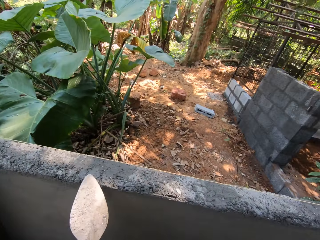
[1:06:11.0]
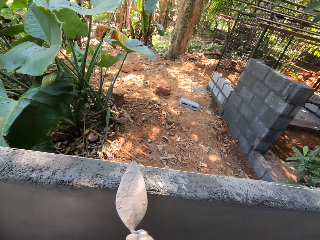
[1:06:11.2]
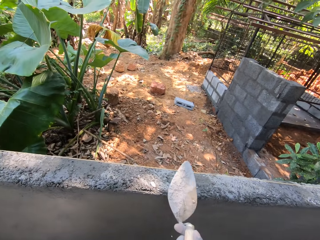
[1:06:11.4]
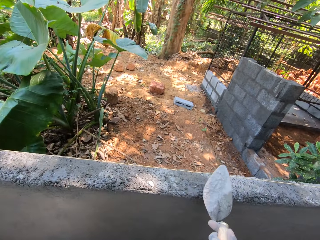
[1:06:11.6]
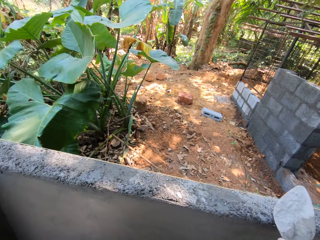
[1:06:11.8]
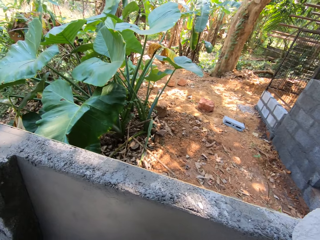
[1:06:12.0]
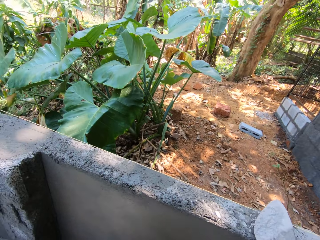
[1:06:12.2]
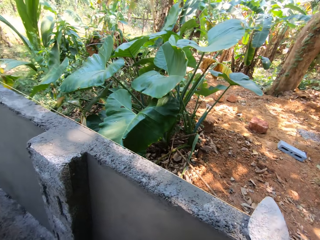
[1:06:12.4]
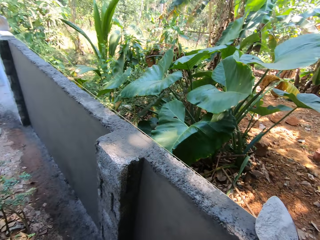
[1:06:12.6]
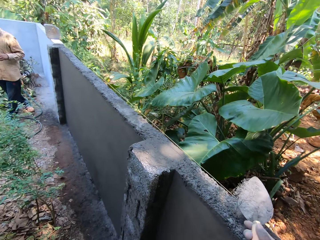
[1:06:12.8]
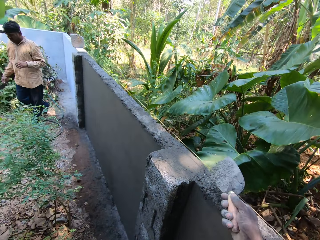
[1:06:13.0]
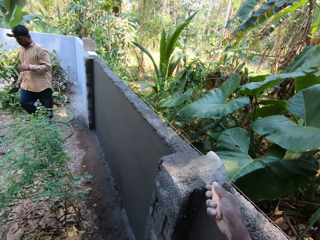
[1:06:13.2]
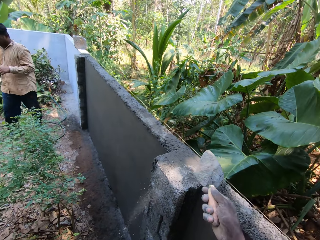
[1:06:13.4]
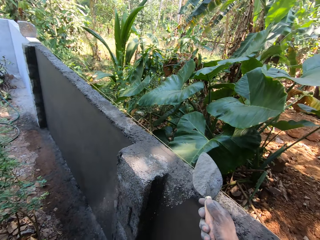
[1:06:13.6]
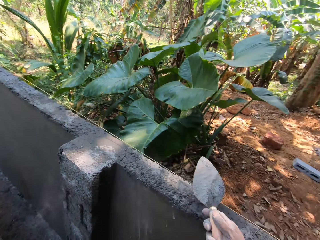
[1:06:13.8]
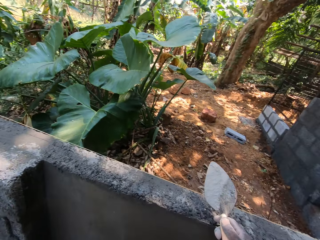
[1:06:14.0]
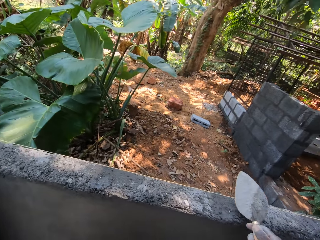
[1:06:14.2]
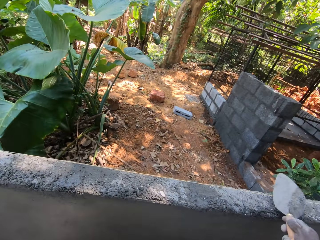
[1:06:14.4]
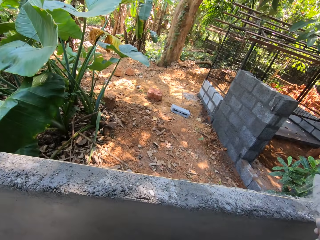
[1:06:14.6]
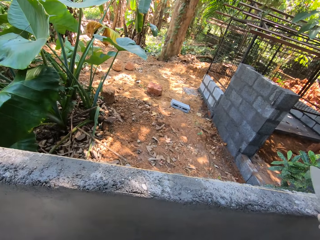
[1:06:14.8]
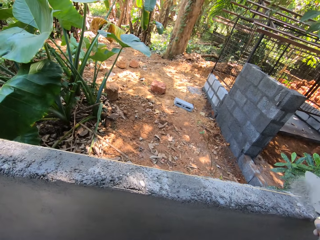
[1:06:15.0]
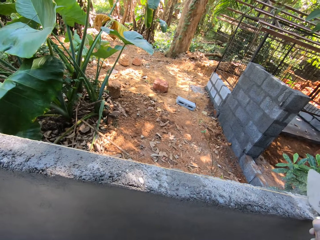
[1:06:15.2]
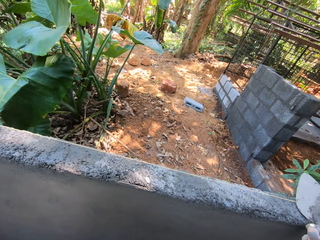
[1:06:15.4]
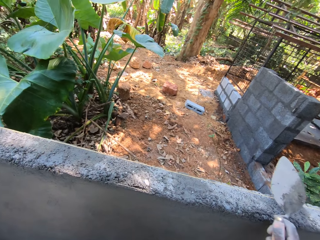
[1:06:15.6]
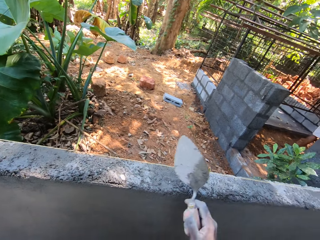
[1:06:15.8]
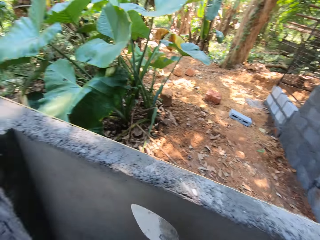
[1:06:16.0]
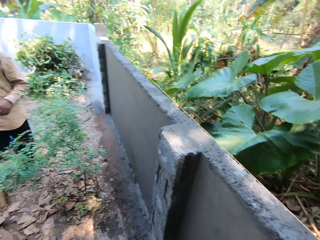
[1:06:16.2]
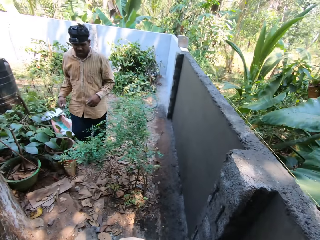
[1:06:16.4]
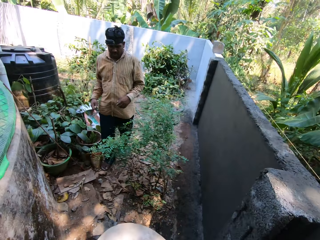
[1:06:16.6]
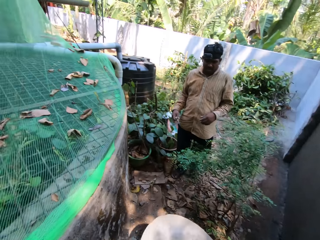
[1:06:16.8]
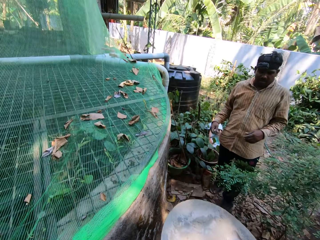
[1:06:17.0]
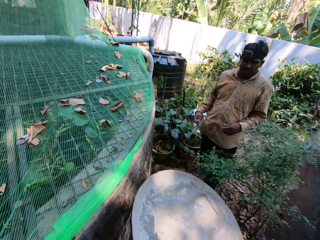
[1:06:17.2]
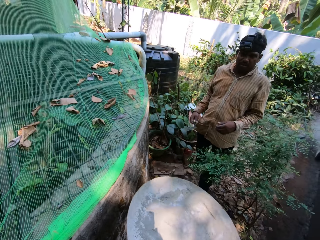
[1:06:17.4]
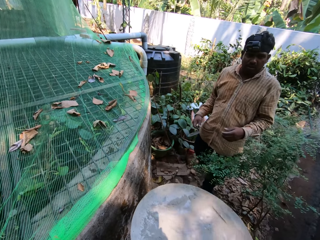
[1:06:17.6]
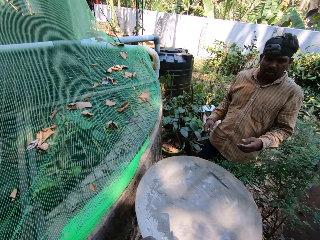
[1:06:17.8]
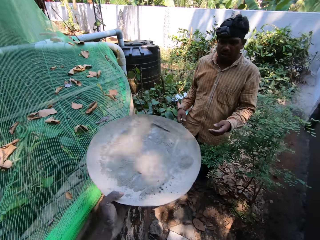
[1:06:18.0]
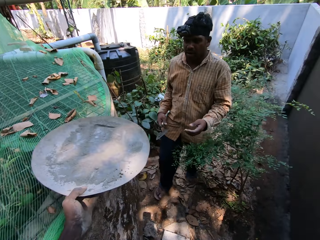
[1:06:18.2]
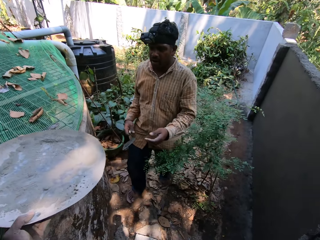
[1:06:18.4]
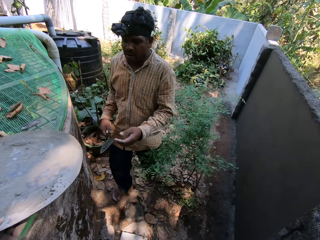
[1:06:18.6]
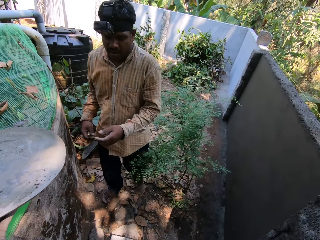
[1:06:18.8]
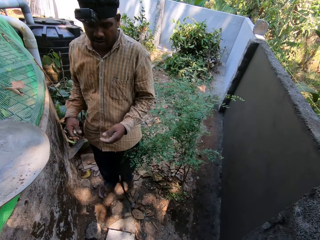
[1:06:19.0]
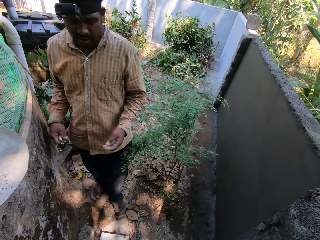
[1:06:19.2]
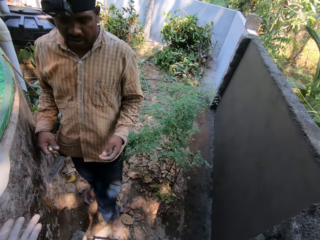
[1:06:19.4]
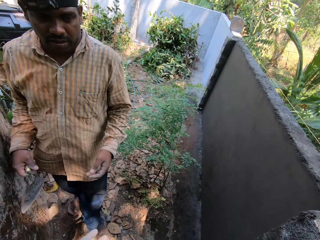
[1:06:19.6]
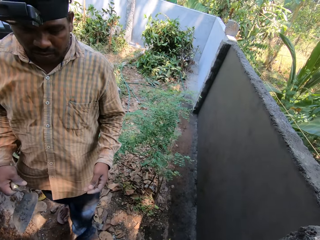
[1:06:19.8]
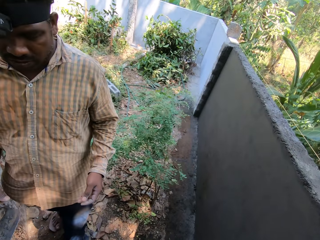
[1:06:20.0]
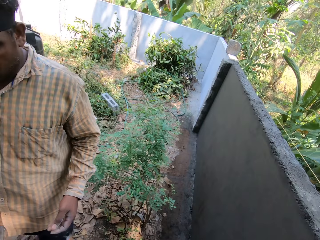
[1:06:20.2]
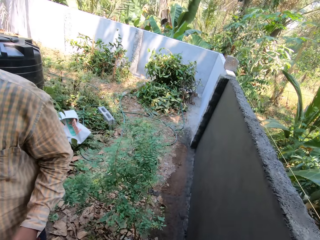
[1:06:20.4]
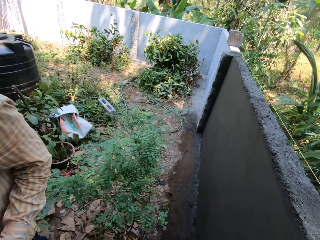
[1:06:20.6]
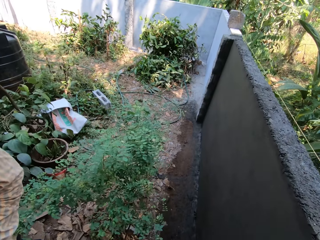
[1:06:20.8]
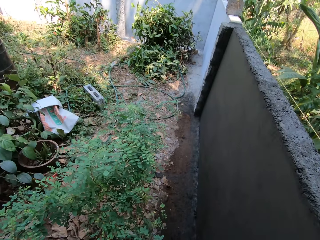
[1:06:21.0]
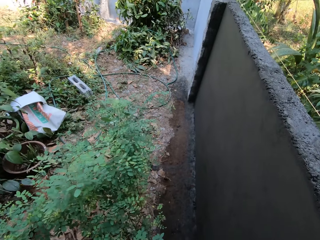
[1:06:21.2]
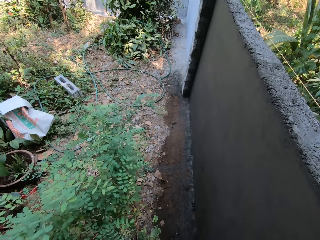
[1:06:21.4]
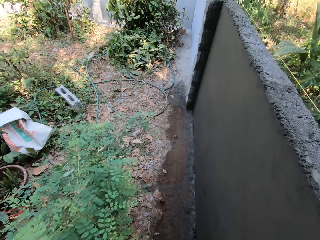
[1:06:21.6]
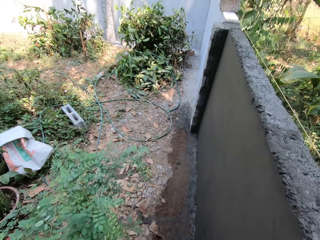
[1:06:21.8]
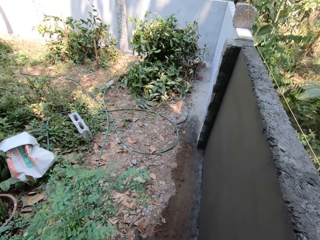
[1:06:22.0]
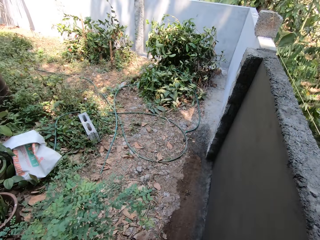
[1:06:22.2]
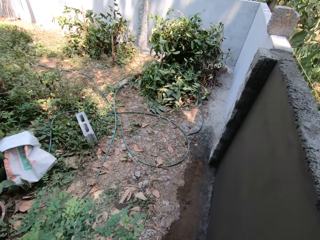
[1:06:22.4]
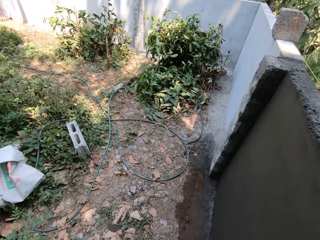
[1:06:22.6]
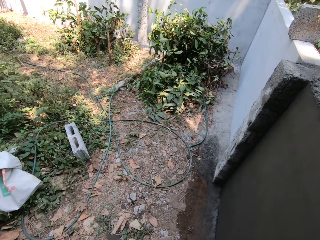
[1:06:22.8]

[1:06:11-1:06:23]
The camera wearer pours the cement on the fence or block with the trowel in his right hand. He converses with a man. He drops the pan on the pond with his left hand. He dialogues with the man. He walks around the block.

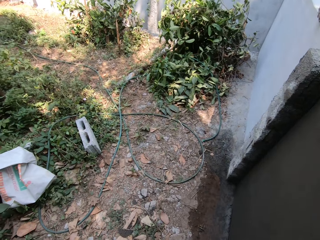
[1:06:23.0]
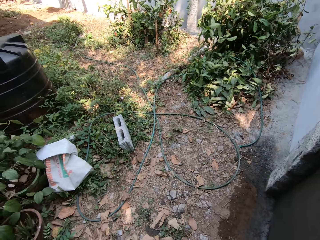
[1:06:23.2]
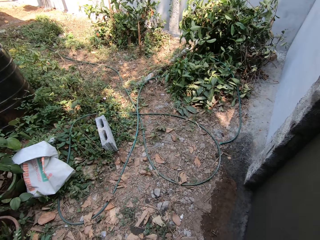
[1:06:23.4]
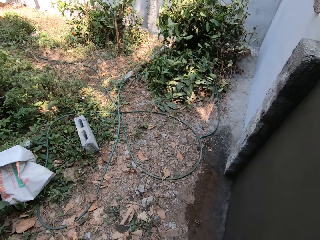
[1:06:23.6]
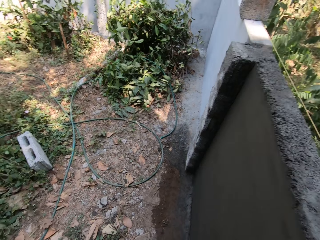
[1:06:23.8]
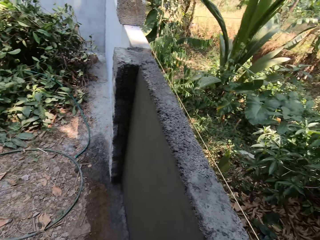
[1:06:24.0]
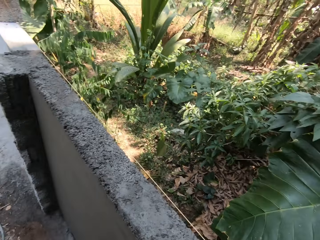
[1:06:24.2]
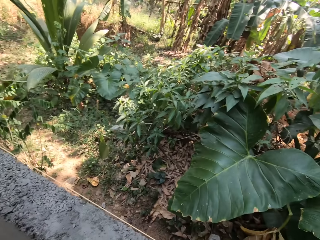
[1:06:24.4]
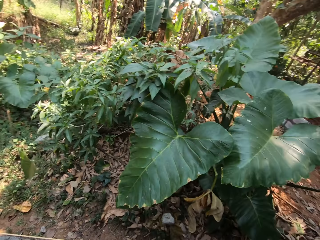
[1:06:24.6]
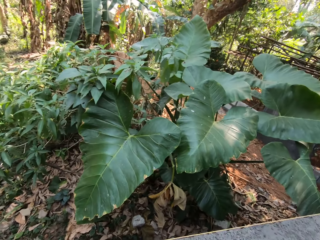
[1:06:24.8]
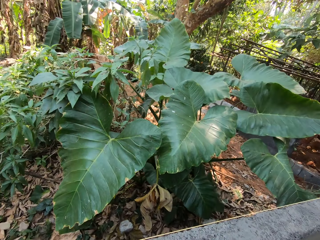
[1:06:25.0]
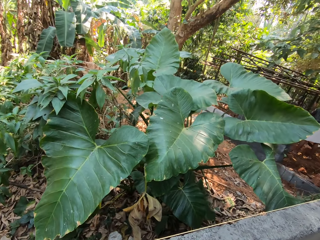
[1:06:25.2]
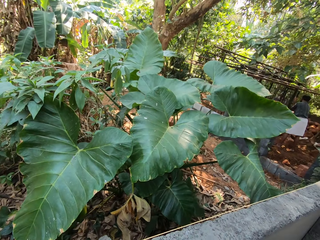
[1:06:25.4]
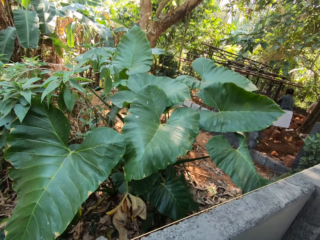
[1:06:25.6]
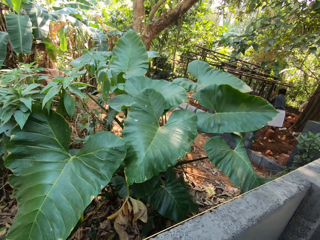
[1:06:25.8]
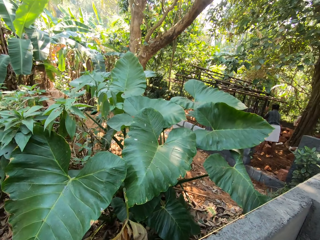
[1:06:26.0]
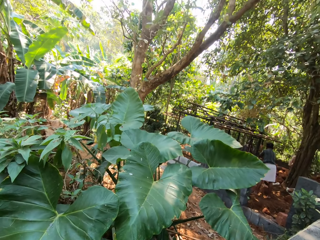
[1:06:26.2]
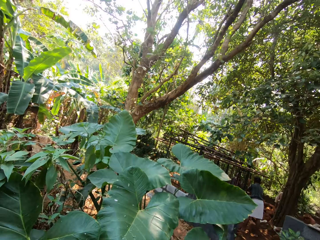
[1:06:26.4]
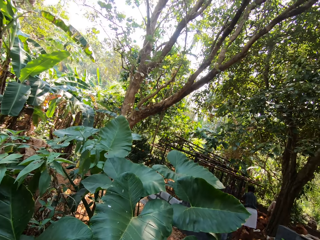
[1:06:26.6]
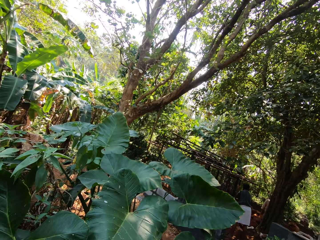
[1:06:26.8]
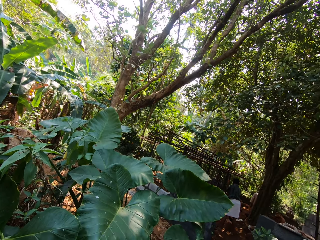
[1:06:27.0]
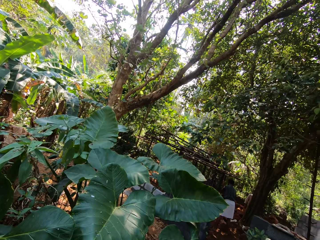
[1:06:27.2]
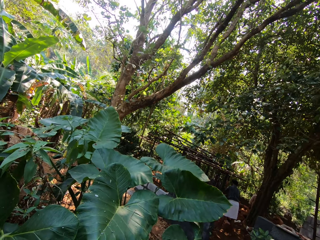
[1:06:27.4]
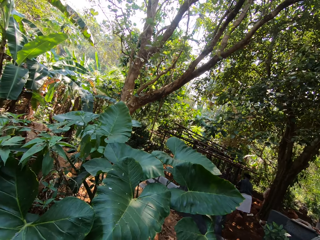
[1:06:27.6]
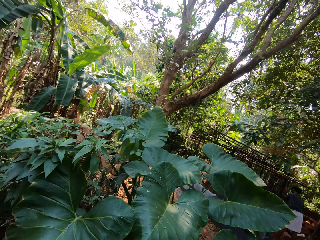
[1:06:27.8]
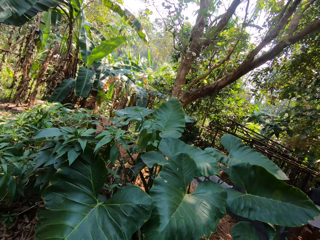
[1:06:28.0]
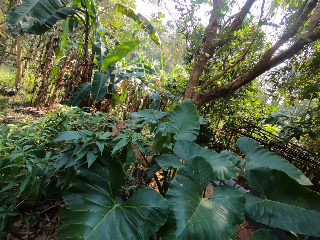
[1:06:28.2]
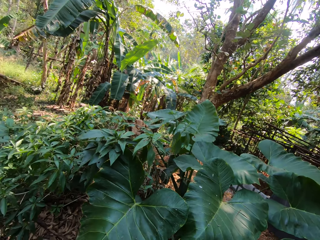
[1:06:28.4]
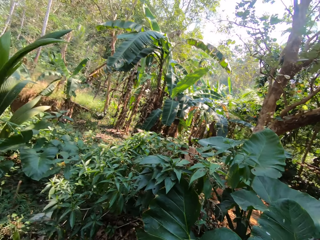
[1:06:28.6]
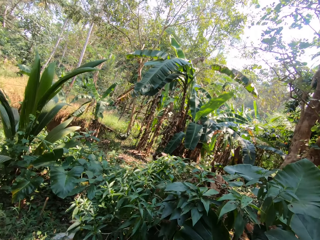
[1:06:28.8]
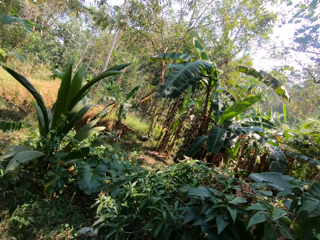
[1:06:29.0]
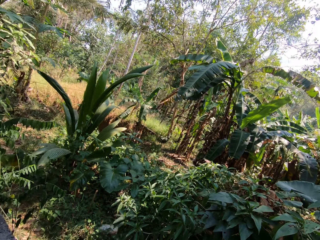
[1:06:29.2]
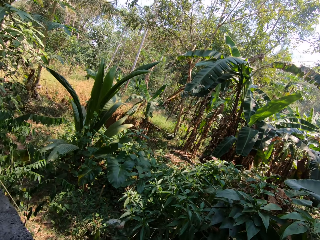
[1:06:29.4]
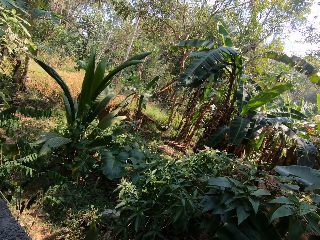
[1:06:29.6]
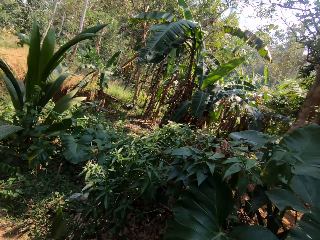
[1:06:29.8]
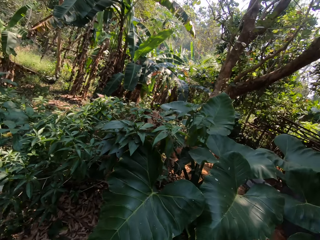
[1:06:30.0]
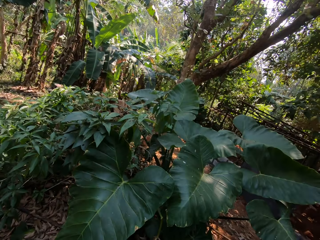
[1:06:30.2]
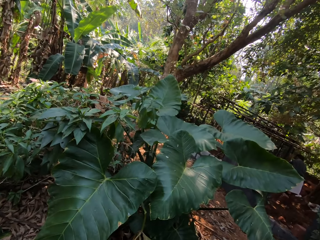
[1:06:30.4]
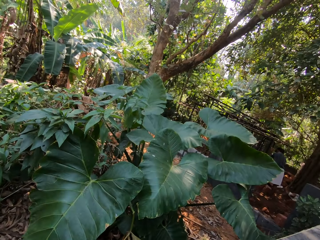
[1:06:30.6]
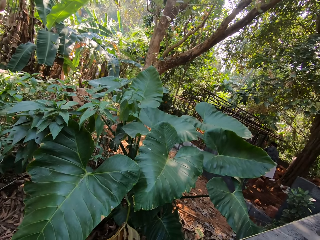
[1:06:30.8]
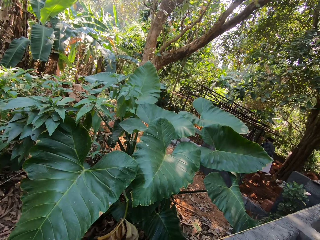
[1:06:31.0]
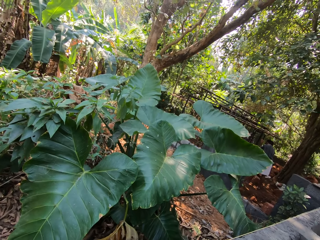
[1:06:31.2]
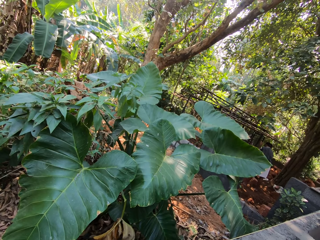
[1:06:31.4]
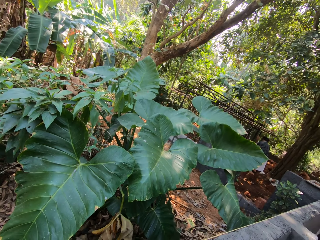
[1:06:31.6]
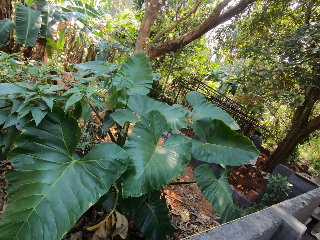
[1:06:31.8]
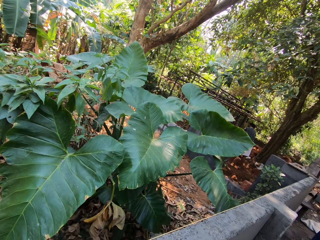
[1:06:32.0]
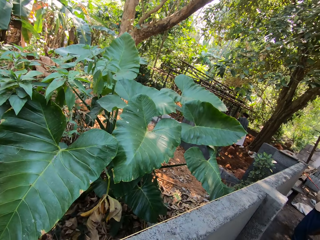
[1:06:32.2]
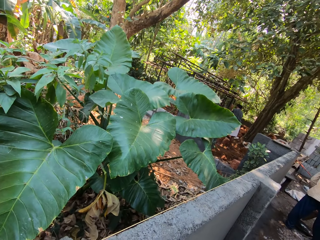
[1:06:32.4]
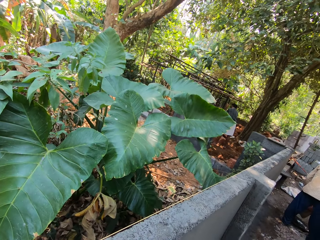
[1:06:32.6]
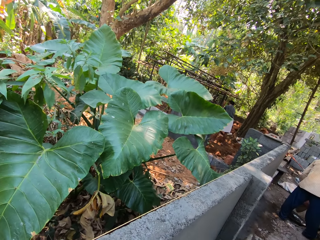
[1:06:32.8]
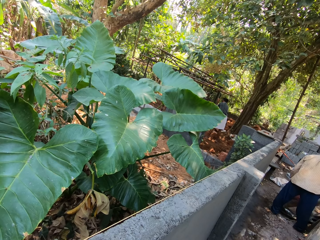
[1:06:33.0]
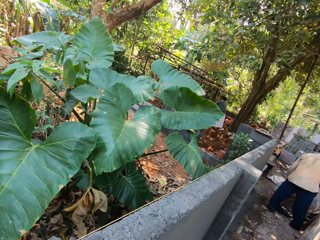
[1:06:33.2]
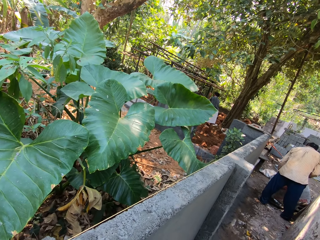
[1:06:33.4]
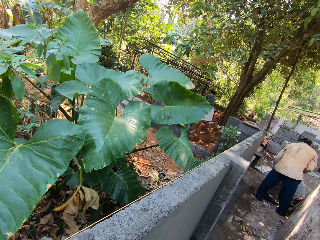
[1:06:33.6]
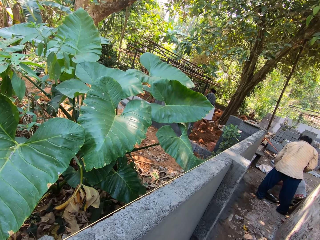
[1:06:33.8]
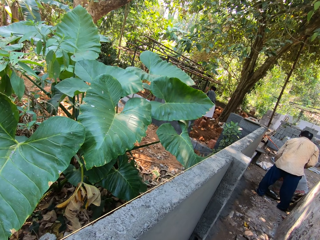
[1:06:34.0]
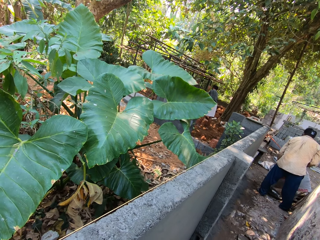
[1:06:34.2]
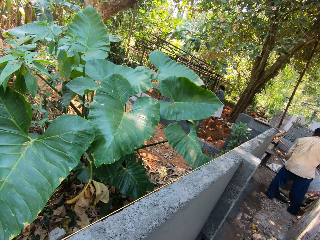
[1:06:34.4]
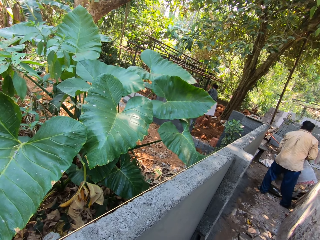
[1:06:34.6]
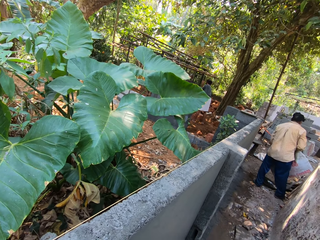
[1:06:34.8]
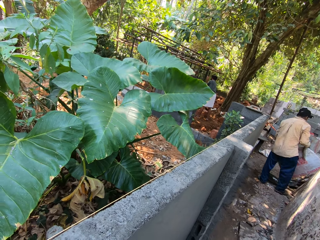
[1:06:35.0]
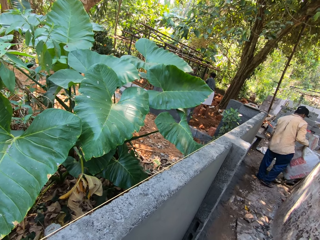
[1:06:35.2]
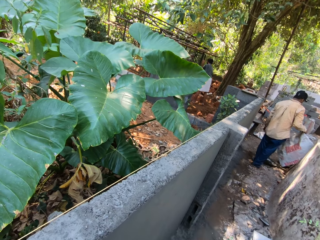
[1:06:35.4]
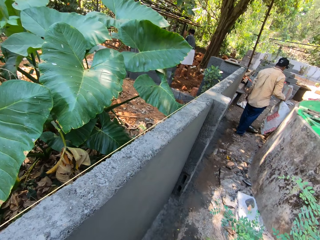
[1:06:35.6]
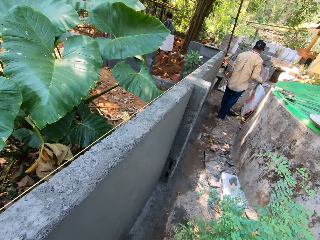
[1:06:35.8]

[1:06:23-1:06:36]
The camera wearer looks around. A man holds the cage with his hands. Another man pours mortar from the bag into the pan on the floor with his hands.
